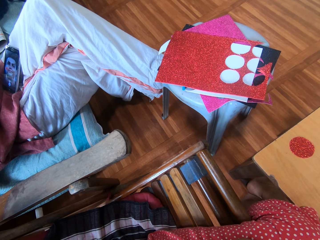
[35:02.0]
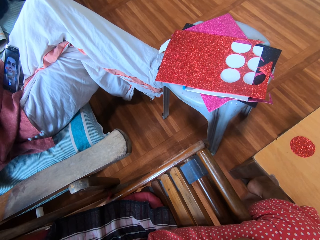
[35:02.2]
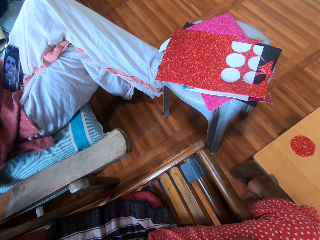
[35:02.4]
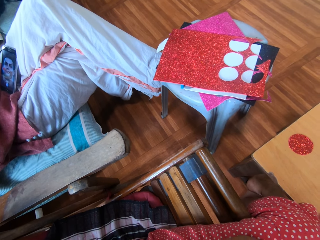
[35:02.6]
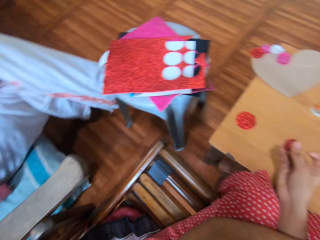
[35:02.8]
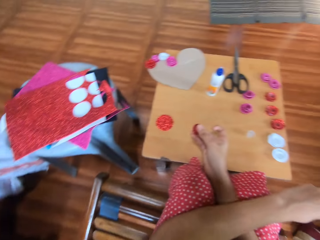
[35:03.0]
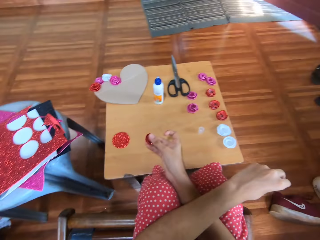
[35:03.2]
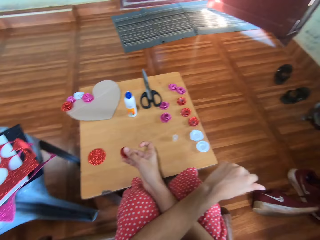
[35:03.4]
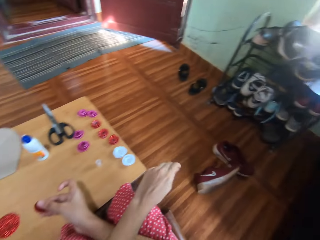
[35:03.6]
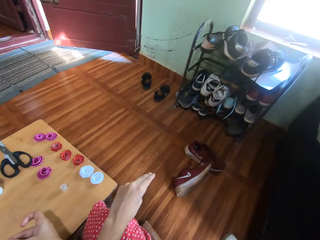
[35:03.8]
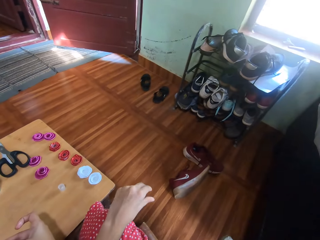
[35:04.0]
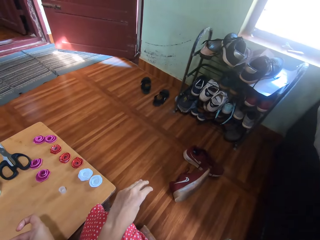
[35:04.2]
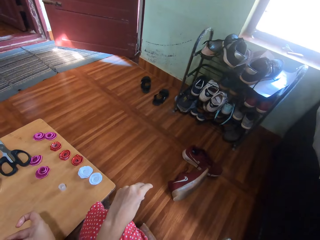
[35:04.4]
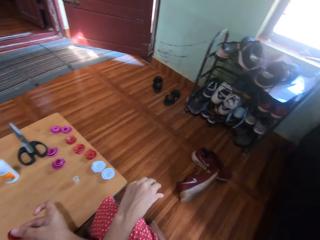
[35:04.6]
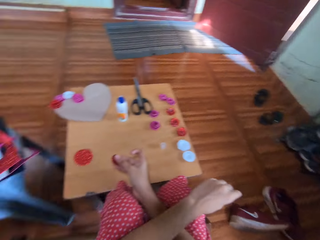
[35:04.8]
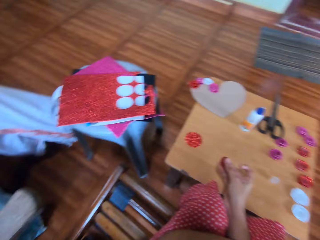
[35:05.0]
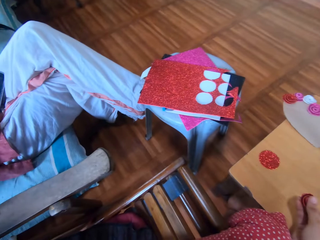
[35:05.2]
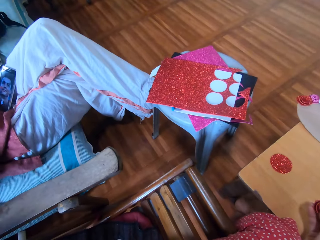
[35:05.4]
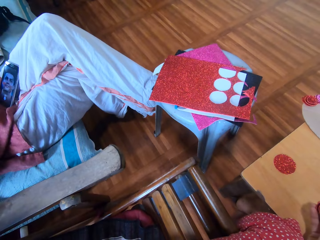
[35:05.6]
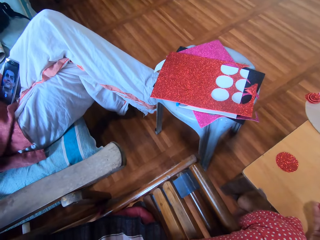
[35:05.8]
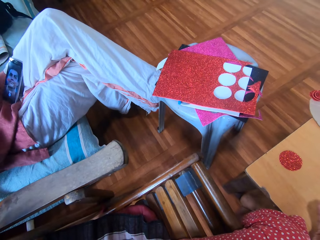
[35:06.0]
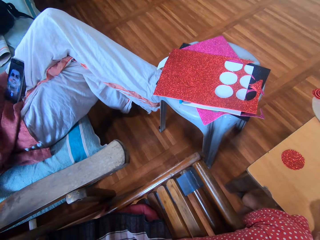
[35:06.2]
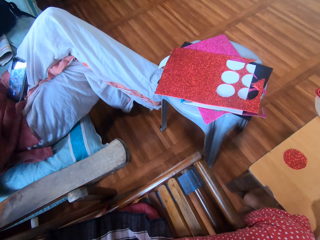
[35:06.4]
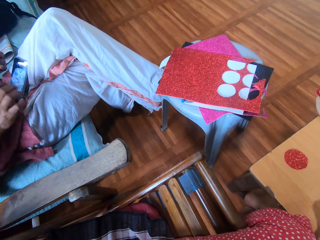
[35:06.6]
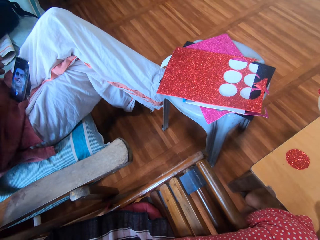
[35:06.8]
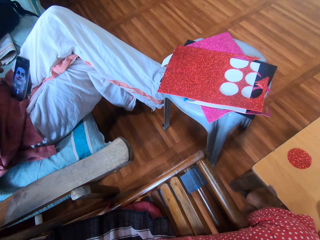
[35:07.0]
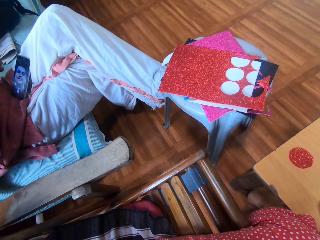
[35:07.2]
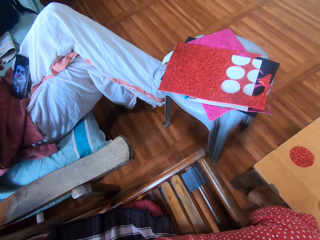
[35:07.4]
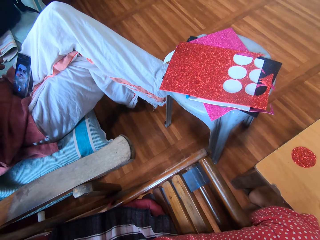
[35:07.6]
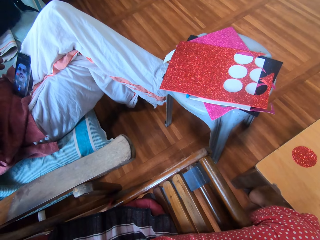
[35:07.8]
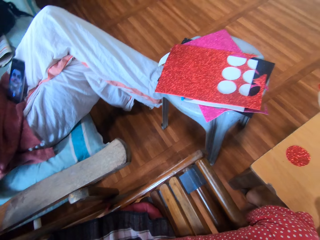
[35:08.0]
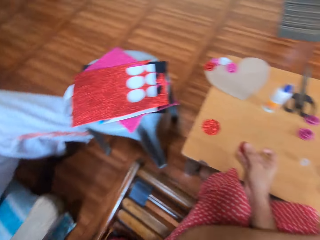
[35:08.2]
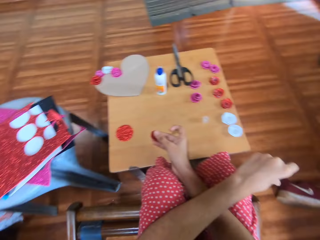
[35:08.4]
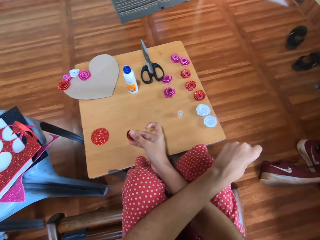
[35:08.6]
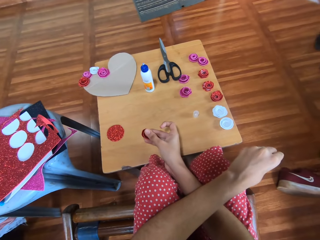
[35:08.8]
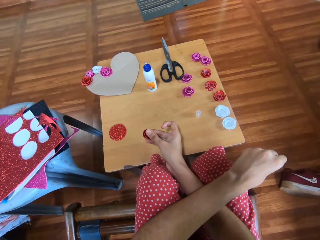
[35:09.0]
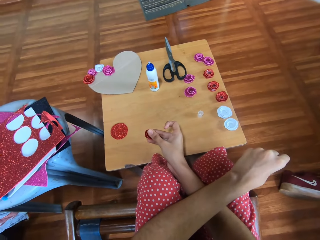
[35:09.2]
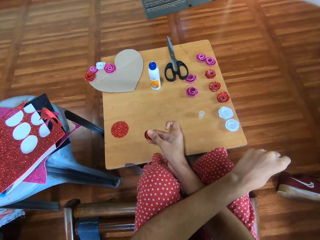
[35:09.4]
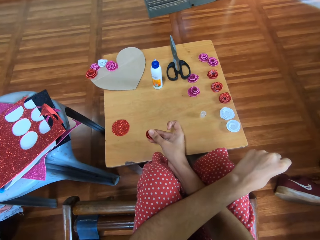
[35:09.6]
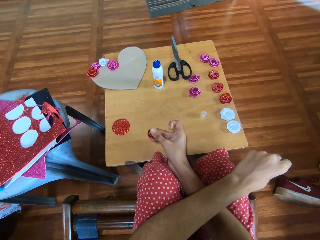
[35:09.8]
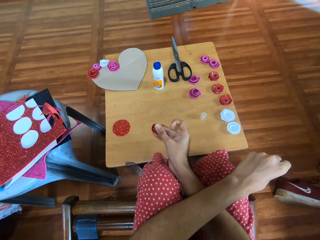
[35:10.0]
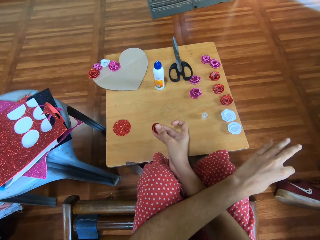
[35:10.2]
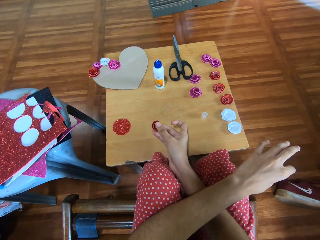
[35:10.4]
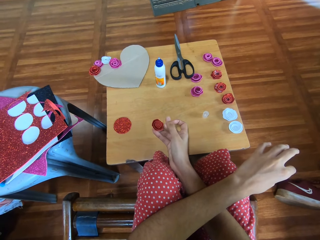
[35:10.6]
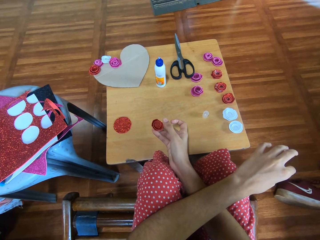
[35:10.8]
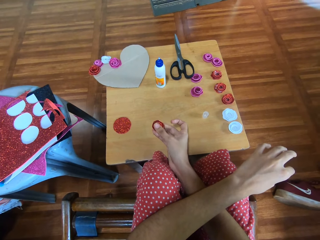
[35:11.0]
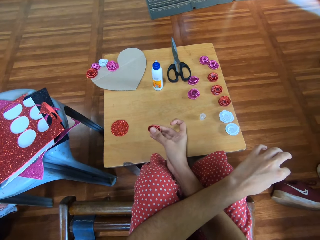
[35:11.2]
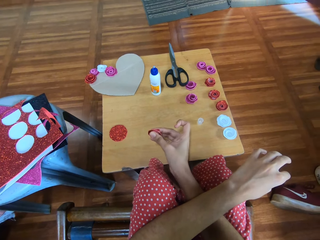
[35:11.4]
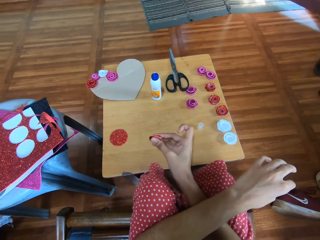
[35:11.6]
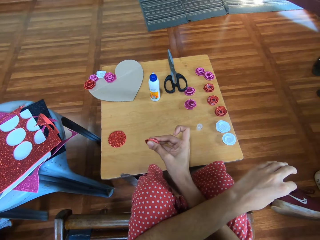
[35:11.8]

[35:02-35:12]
The camera wearer rubs fingers. A man sits on a chair. The camera wearer rubs fingers.

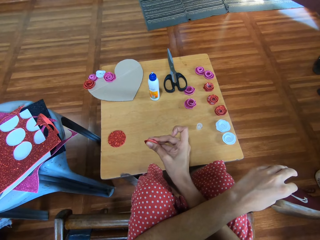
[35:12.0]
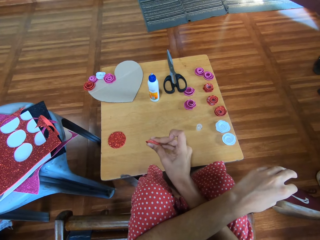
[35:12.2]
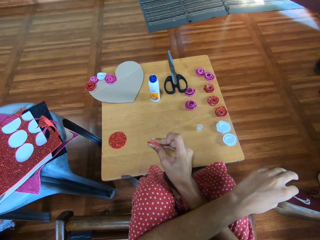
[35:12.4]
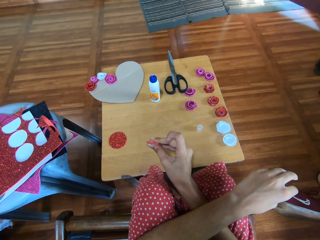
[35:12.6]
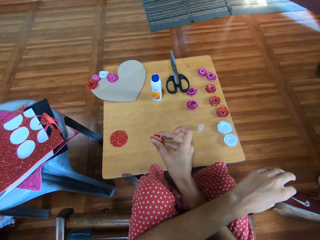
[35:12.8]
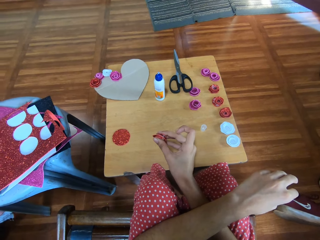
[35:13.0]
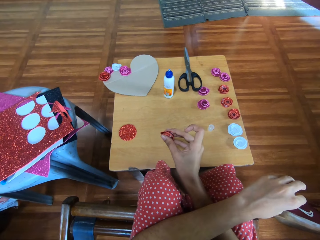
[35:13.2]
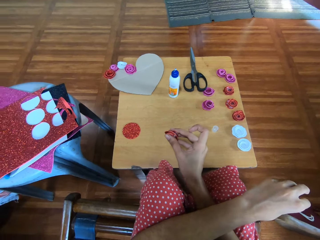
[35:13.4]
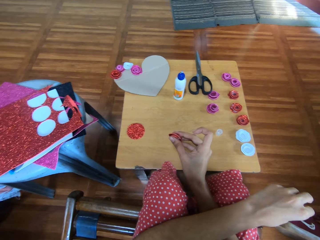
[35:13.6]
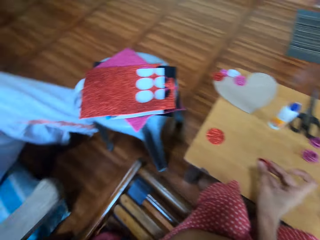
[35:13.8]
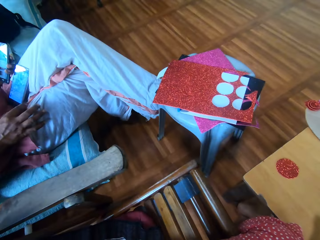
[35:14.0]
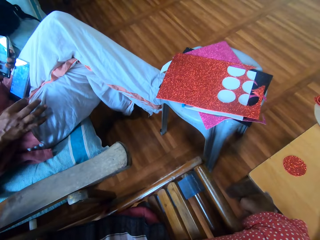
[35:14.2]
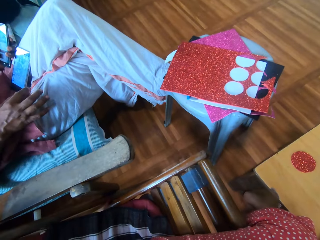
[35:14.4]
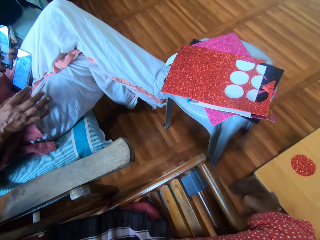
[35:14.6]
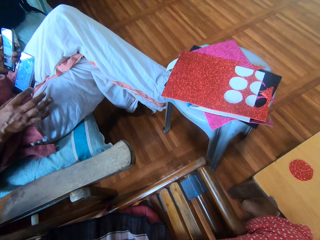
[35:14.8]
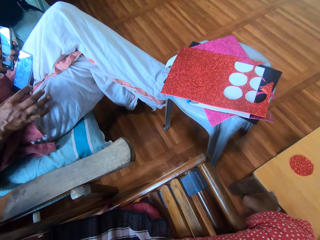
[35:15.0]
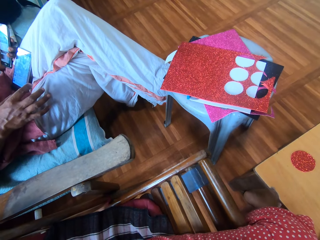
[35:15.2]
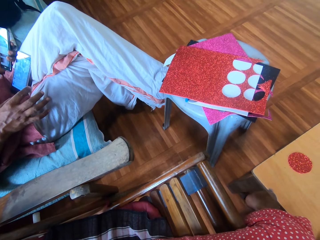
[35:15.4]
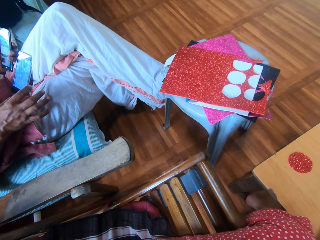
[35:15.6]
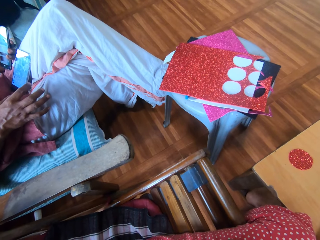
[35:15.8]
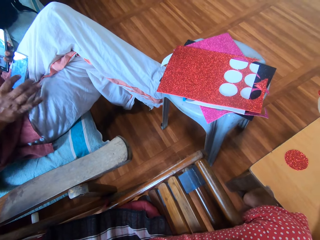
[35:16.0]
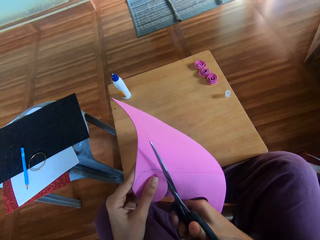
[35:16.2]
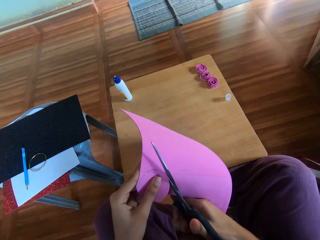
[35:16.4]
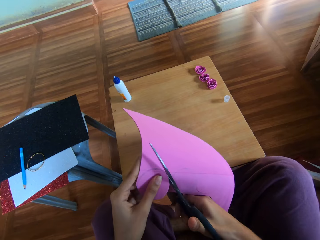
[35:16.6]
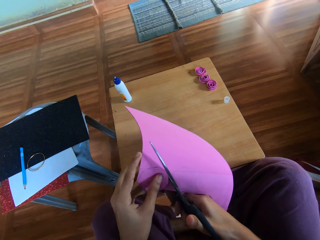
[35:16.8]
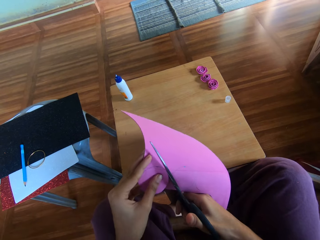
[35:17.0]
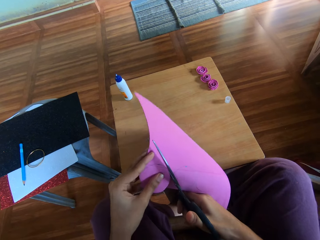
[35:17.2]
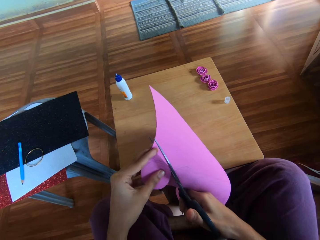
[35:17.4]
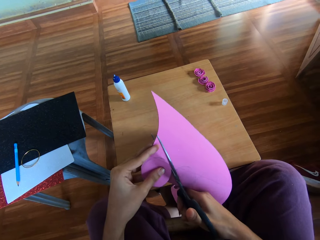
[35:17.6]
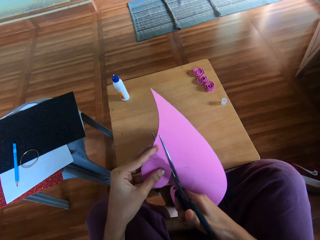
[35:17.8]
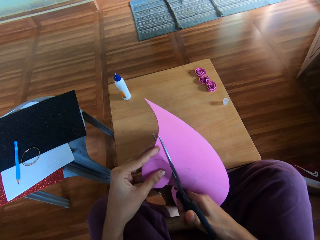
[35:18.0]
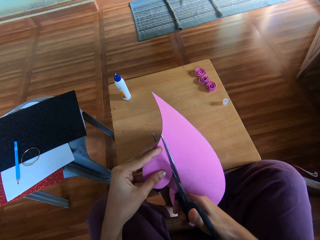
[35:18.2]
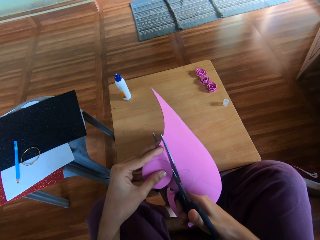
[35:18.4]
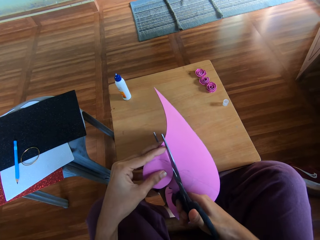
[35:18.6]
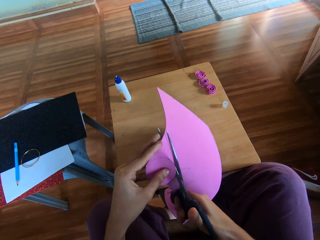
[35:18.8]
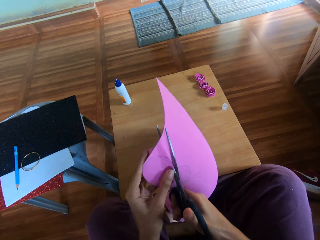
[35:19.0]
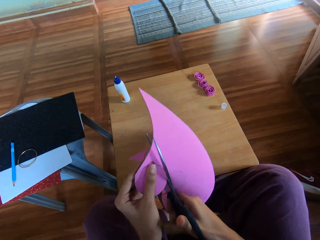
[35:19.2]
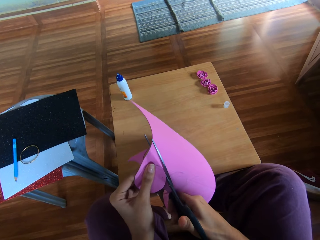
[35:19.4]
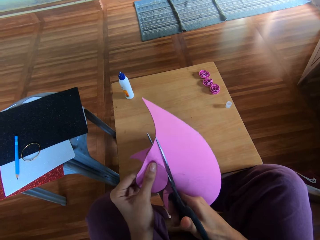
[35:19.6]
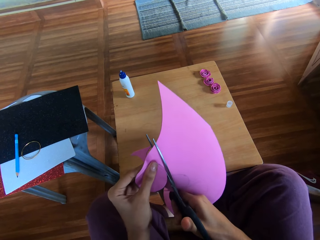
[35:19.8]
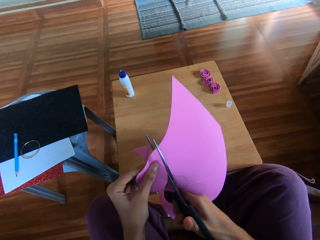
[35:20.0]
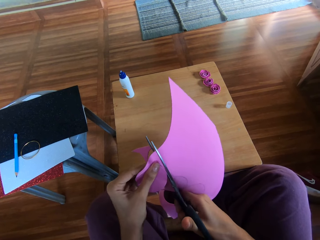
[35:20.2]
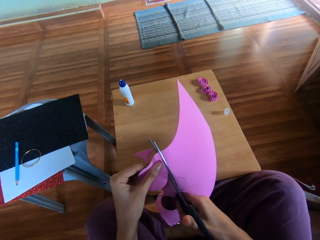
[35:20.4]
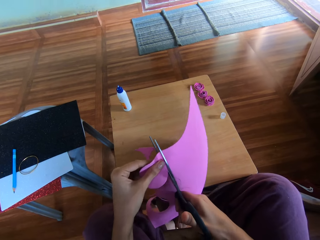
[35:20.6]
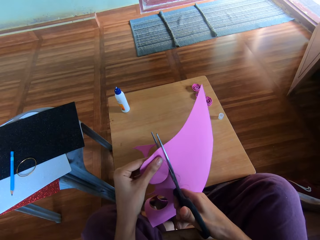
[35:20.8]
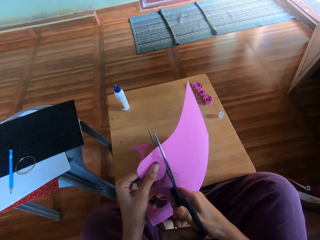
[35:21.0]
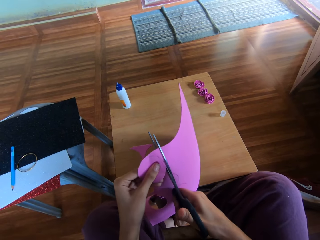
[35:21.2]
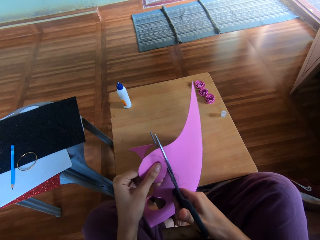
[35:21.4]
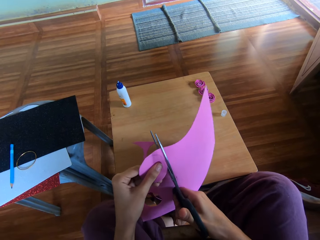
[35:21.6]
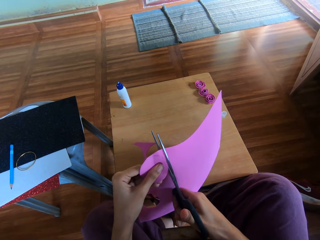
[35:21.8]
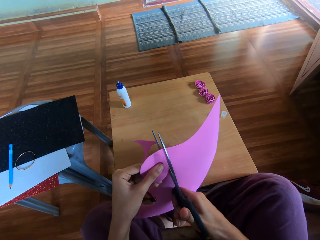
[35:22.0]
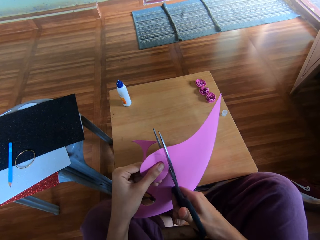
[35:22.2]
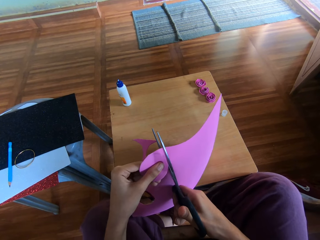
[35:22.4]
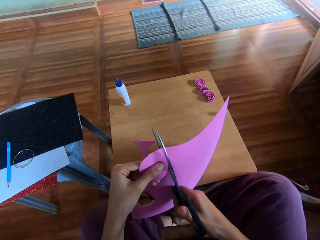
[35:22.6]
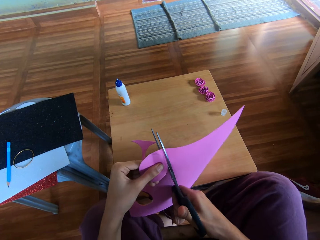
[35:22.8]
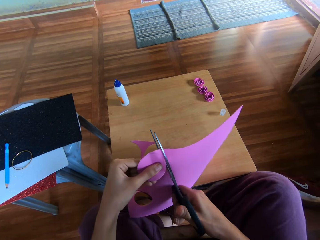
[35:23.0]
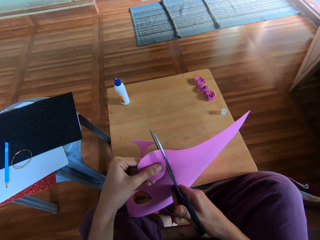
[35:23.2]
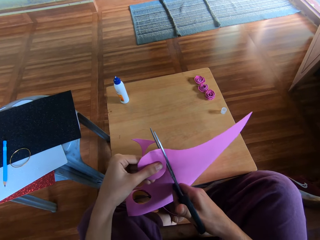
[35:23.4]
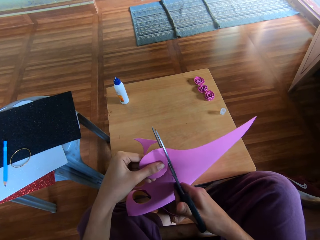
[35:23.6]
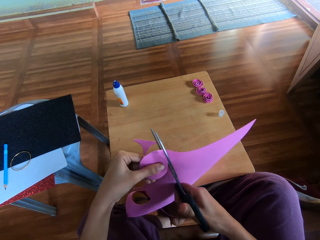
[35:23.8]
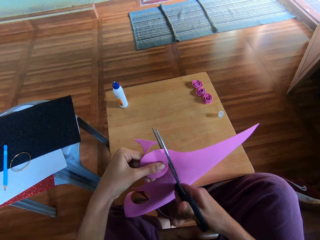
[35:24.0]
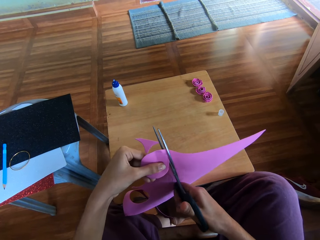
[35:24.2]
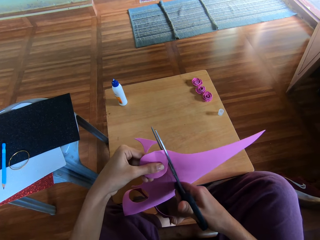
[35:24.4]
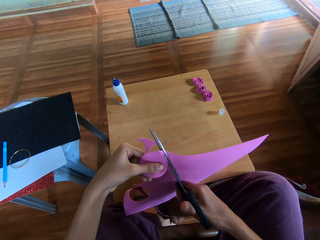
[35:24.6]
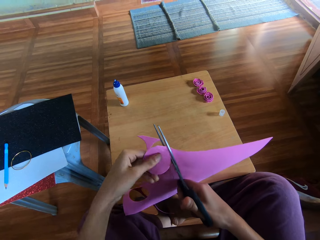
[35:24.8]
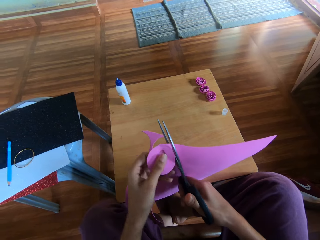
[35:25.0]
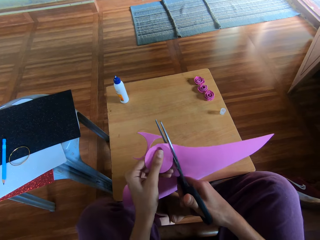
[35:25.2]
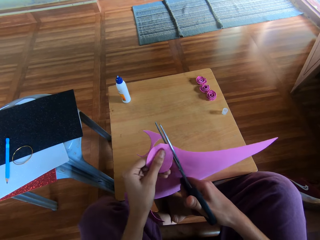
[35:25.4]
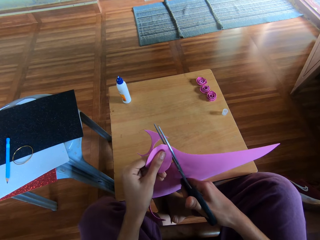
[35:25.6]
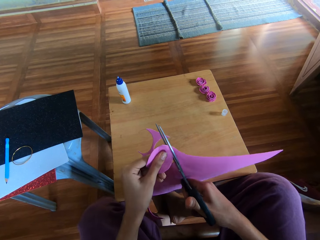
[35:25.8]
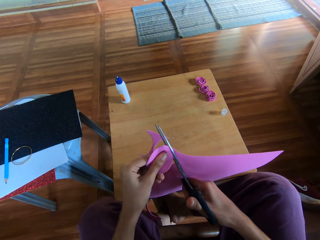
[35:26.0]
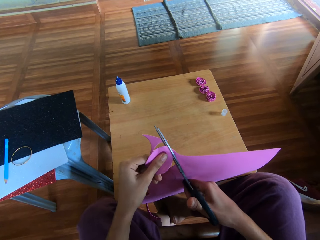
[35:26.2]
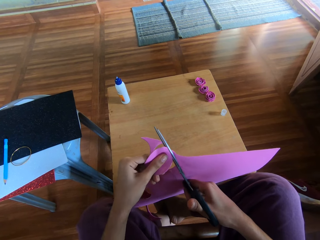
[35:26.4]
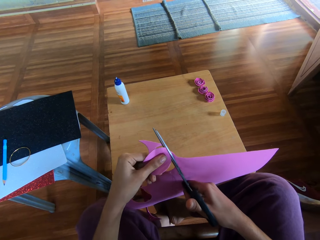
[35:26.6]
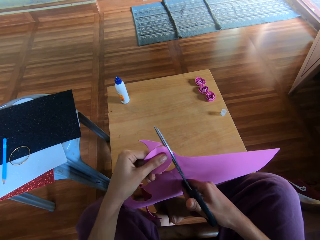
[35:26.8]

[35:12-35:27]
The camera wearer holds folded flash bright shining card paper. She presses the cardboard flower with her right hand. A man sits on a chair. The camera wearer cuts a cardboard in her left hand with a pair of scissors in her right hand. She holds the cardboard with her left hand. Another man cuts the flash bright shining card paper.
